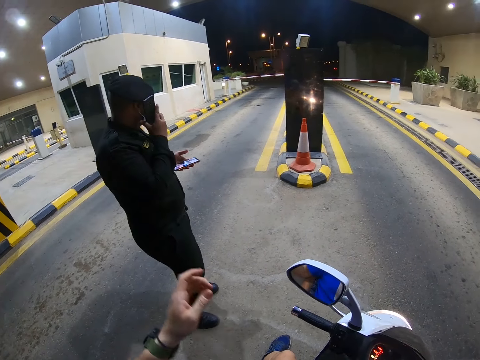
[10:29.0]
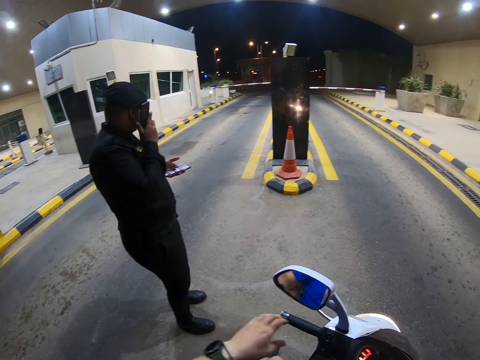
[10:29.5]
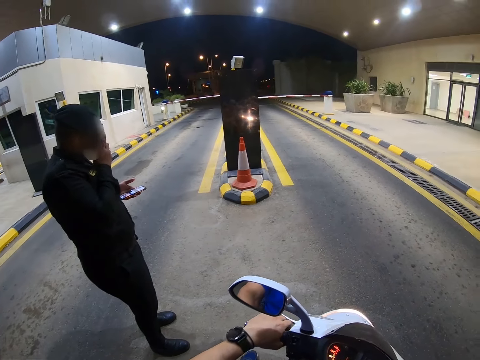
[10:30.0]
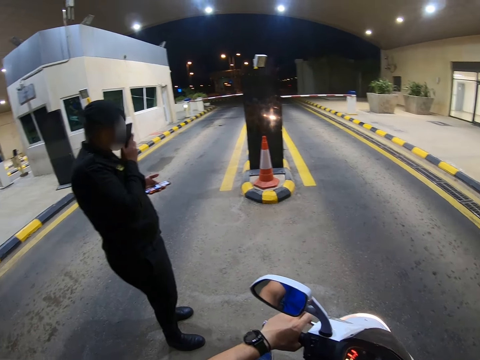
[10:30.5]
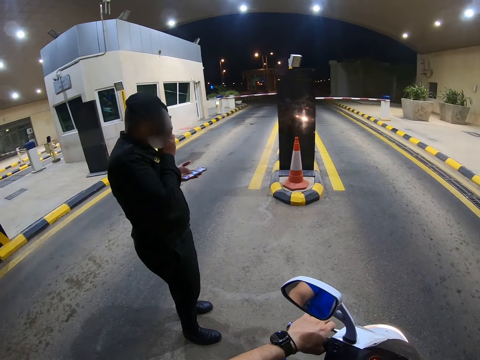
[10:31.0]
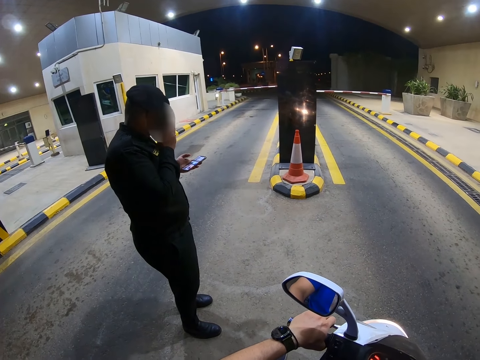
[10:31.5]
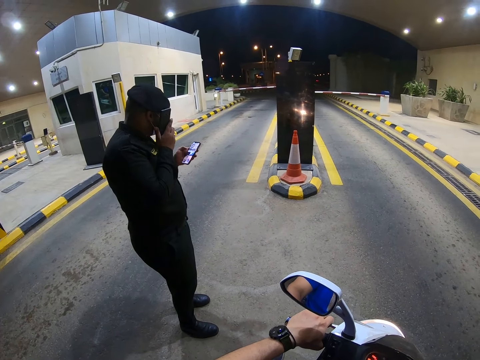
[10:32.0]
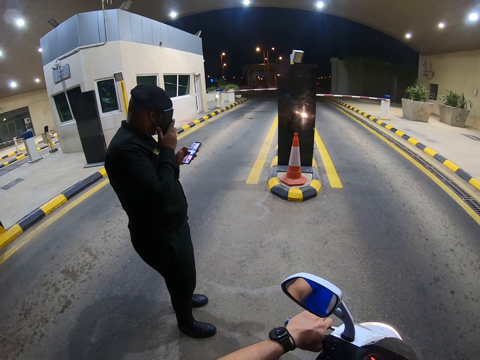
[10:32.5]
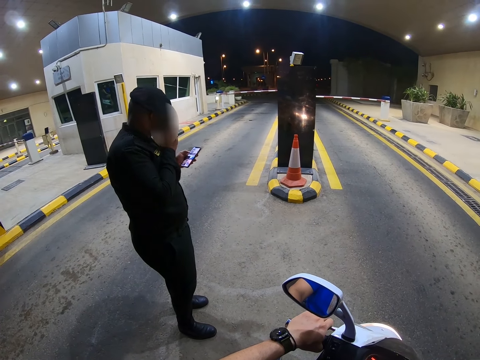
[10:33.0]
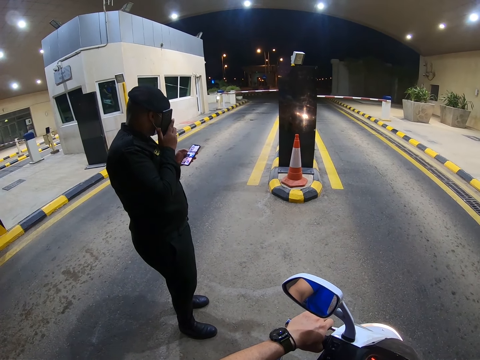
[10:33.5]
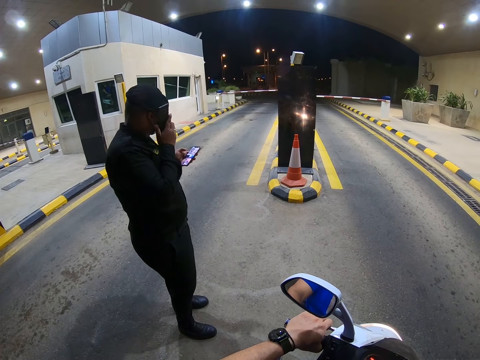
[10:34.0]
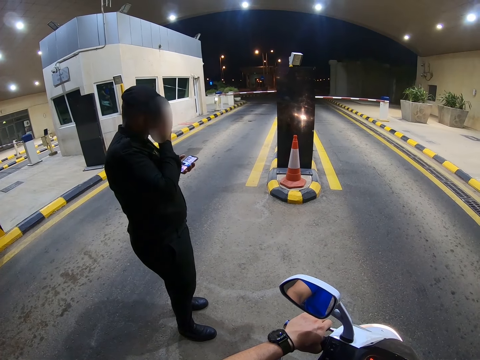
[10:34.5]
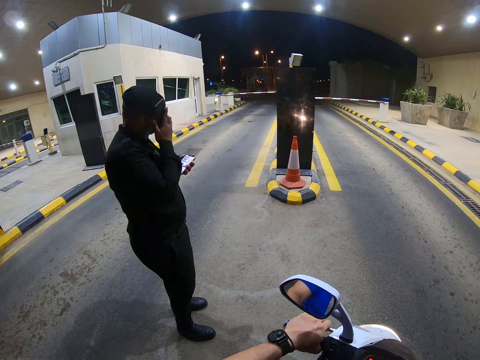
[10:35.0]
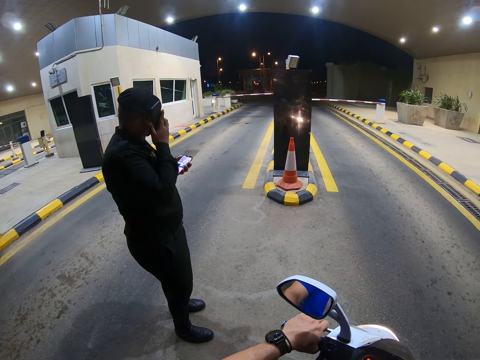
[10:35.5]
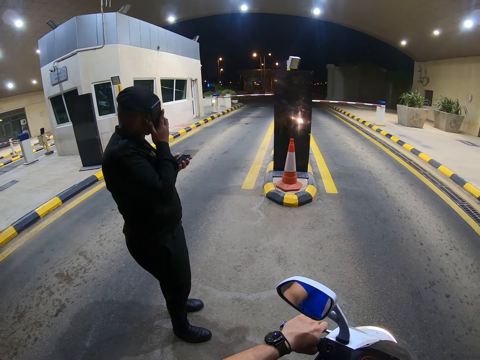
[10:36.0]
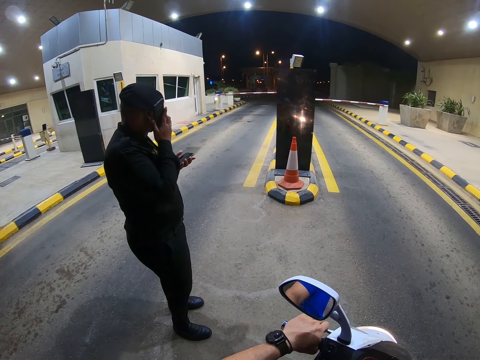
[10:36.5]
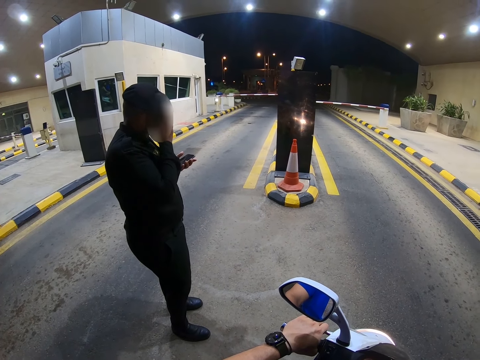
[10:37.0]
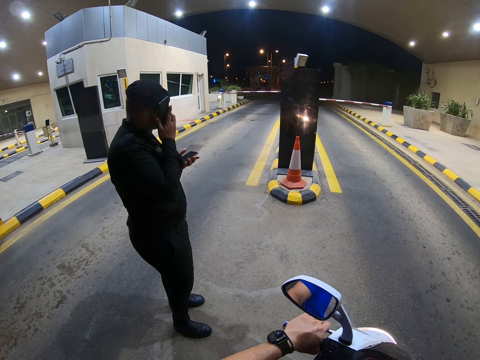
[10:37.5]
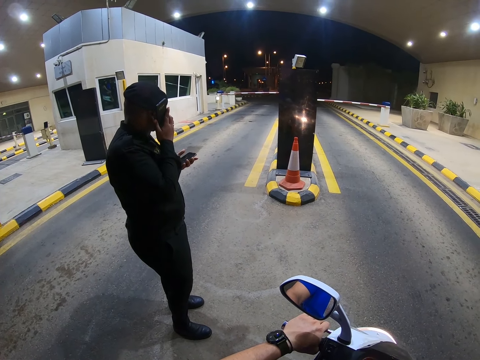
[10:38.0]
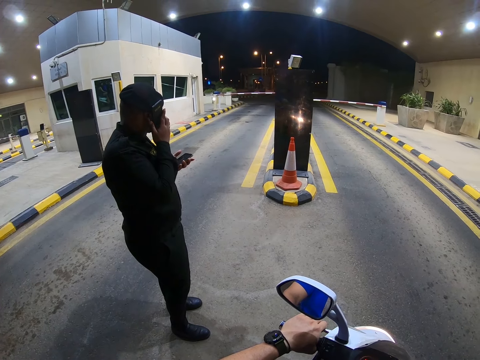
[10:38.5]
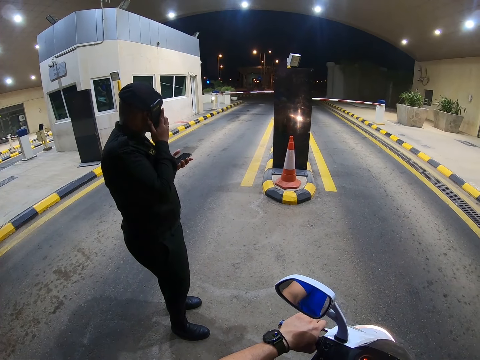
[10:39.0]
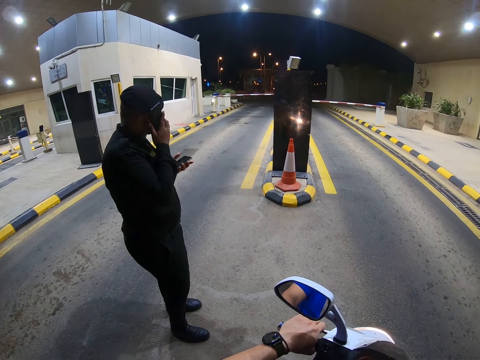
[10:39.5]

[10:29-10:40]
A security guy talks over the phone. The camera wearer looks around a toll station.

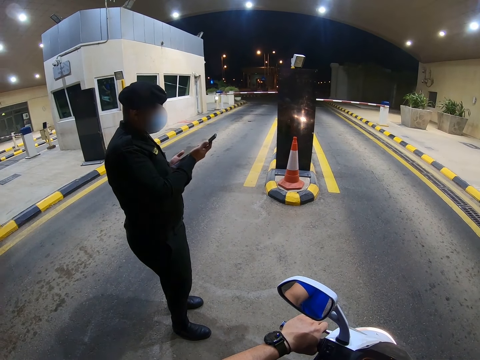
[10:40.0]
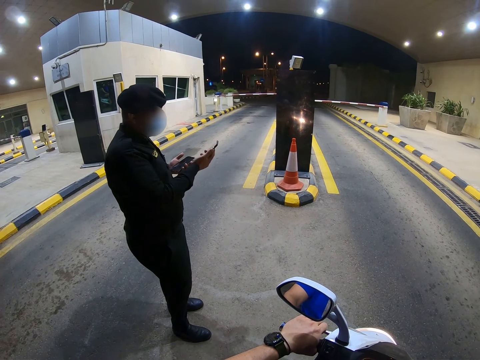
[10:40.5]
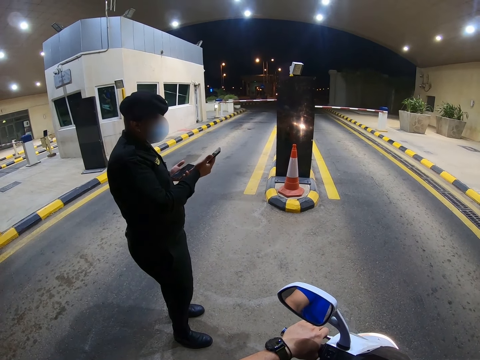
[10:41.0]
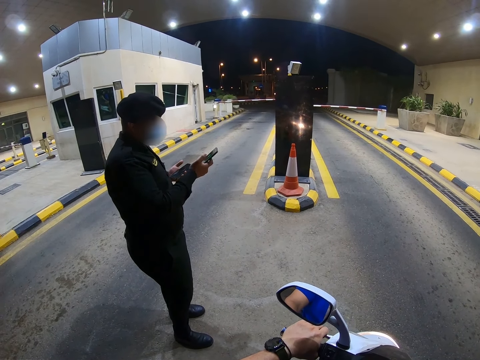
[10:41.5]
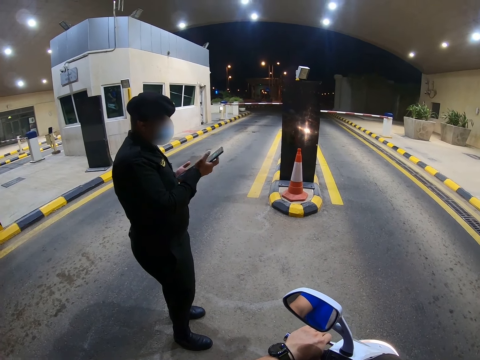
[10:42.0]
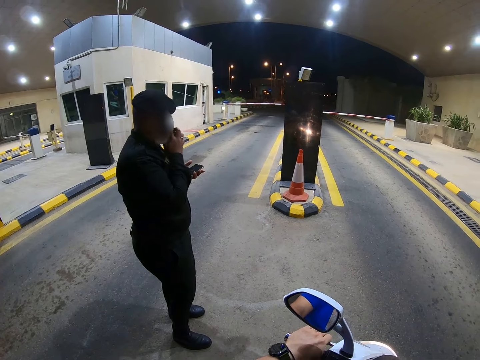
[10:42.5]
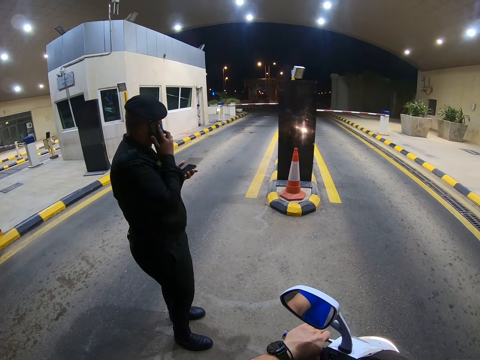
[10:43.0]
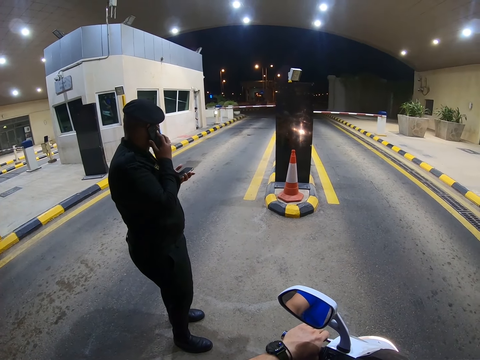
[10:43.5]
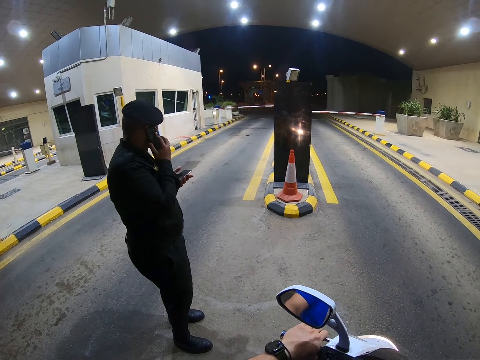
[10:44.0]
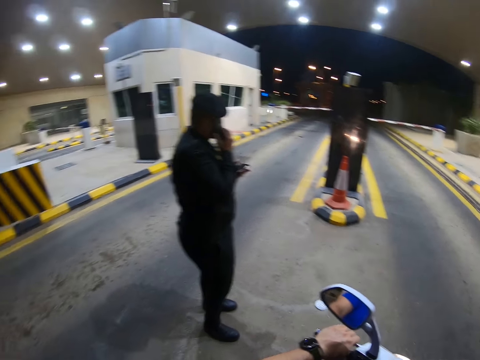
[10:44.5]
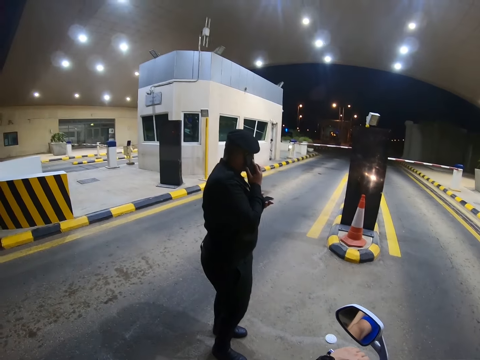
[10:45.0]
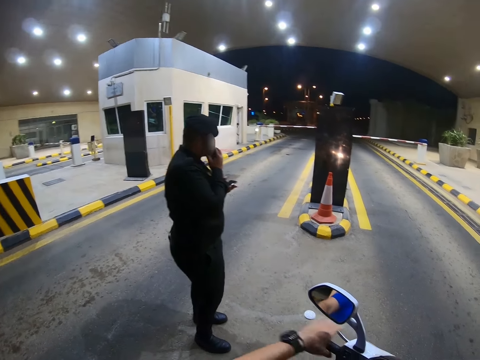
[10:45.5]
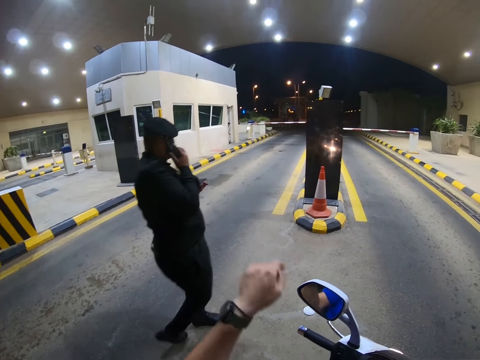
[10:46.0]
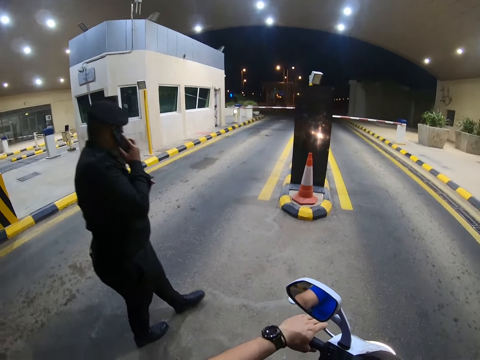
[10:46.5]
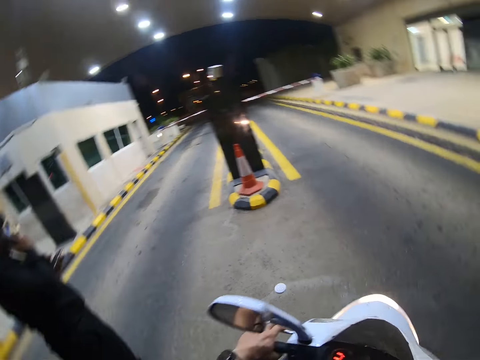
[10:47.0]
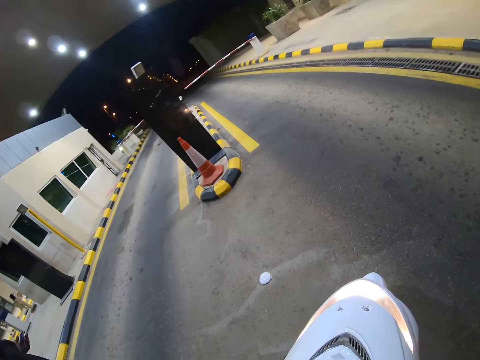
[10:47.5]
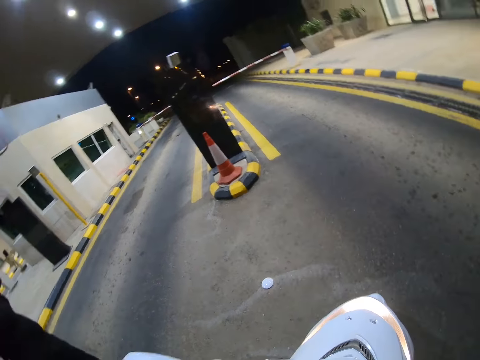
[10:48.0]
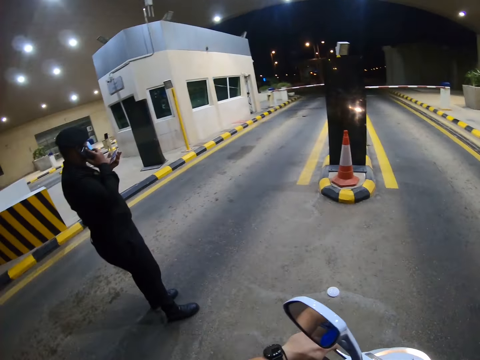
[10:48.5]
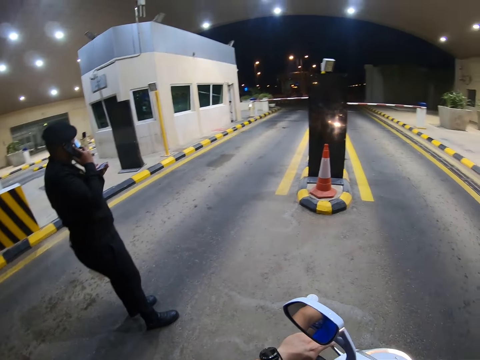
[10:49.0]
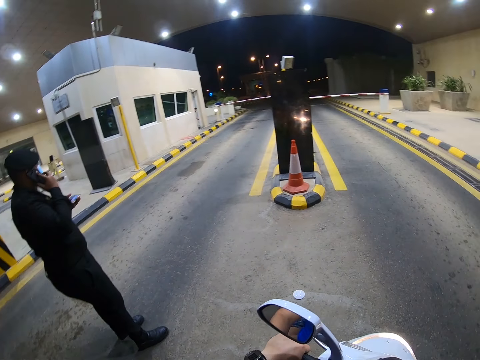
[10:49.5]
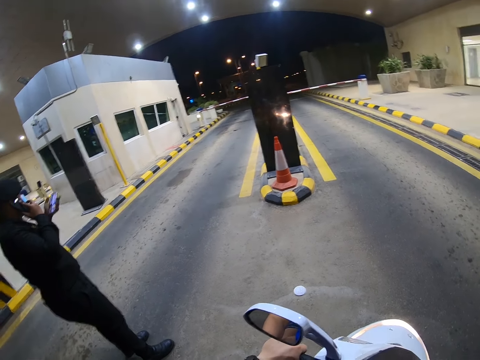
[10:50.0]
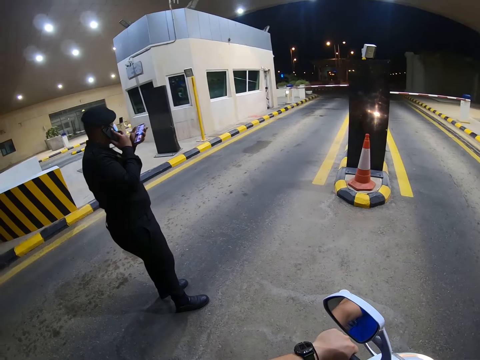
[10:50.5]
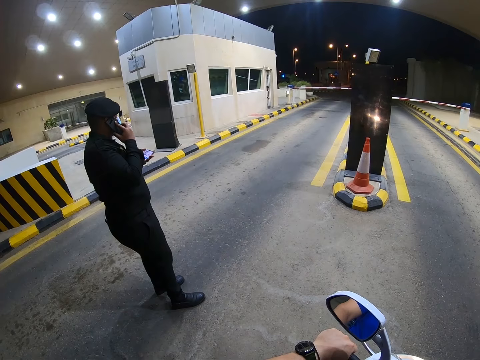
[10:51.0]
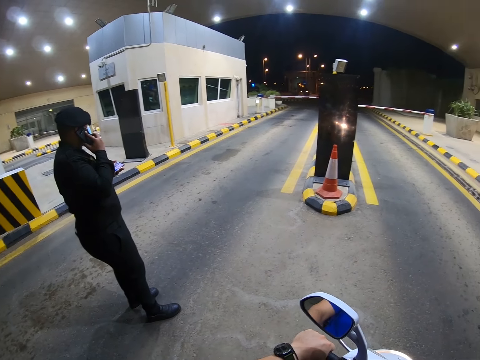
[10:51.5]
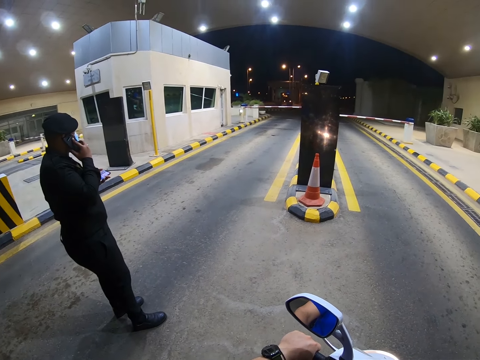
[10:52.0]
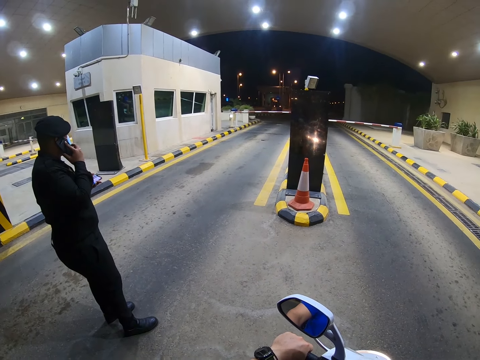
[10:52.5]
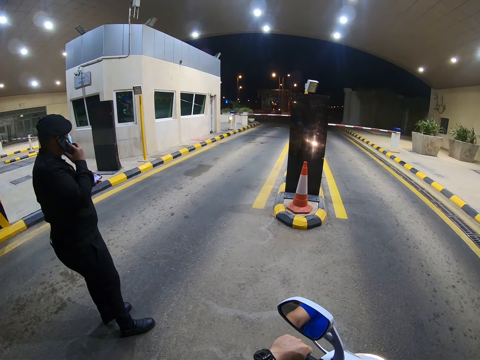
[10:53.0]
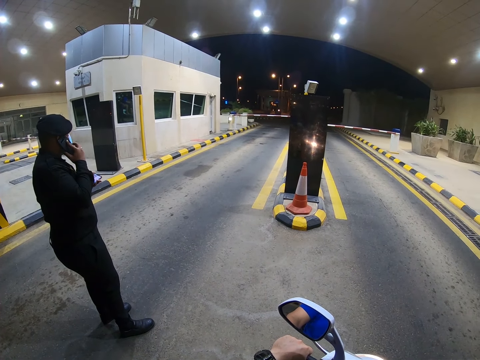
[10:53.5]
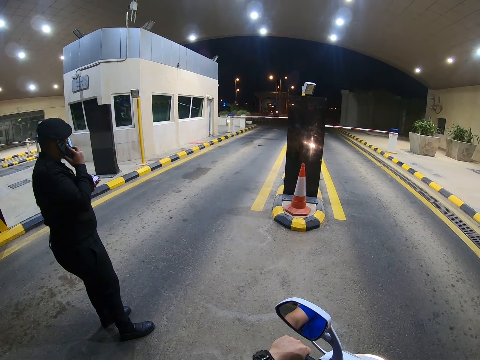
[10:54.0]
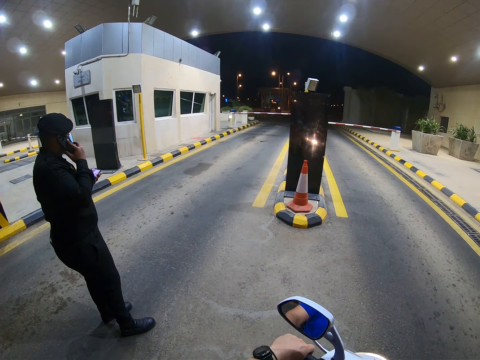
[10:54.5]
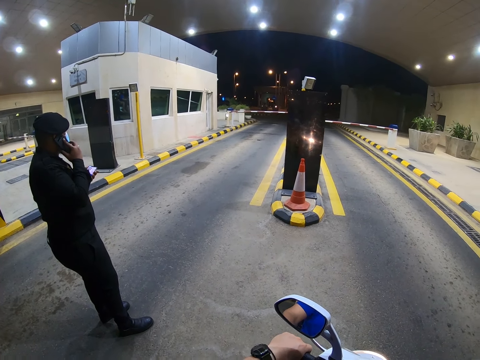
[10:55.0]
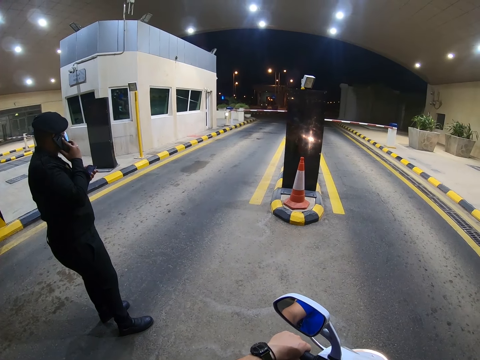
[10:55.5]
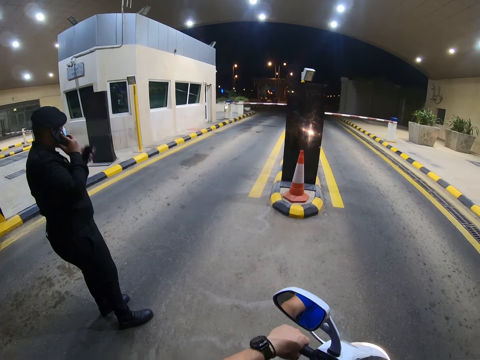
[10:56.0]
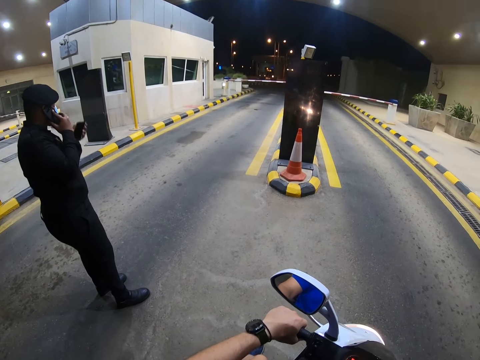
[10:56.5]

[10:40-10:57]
A man operates a mobile phone. The man talks over the phone. The camera wearer raises his left hand at the man. He looks around a toll station. The man talks over the phone.
